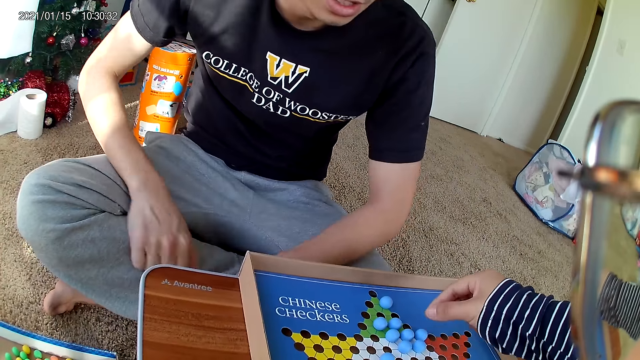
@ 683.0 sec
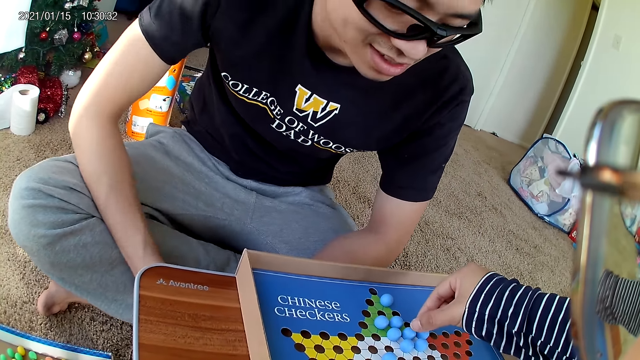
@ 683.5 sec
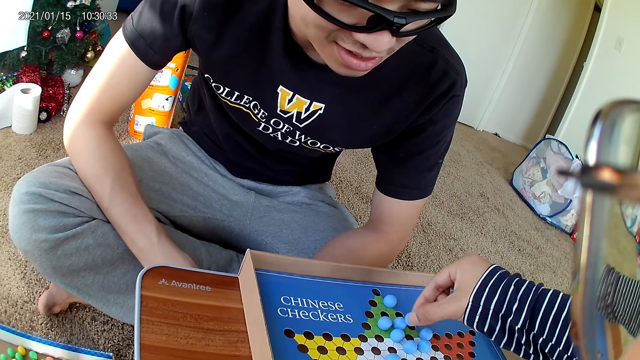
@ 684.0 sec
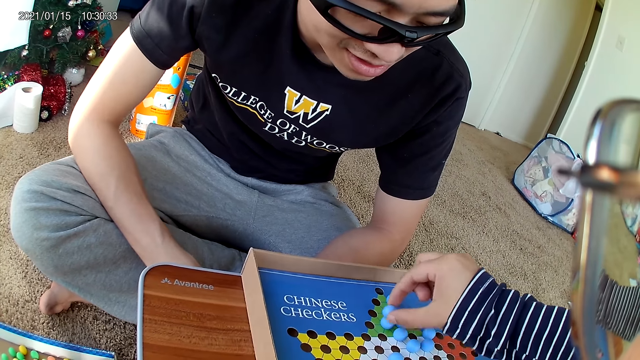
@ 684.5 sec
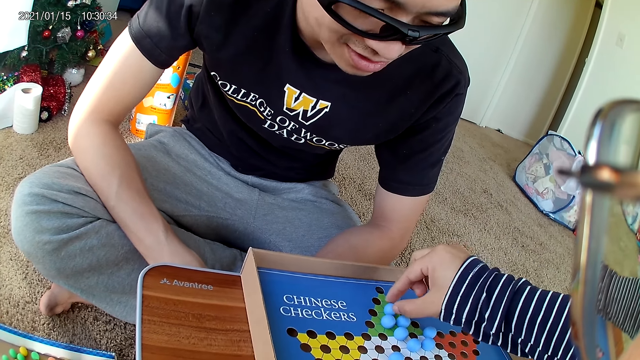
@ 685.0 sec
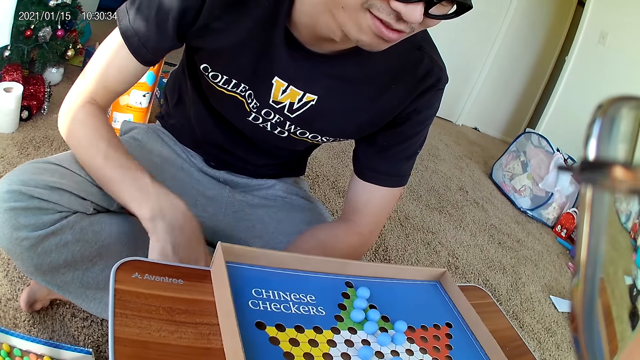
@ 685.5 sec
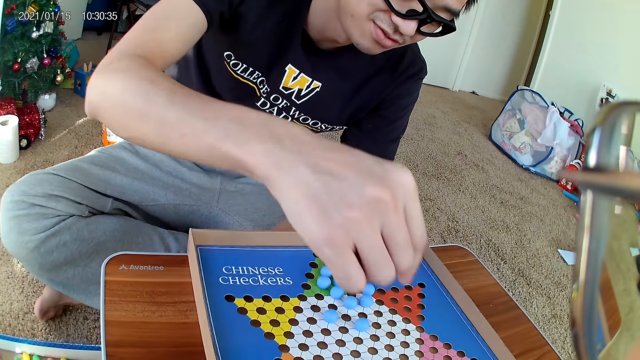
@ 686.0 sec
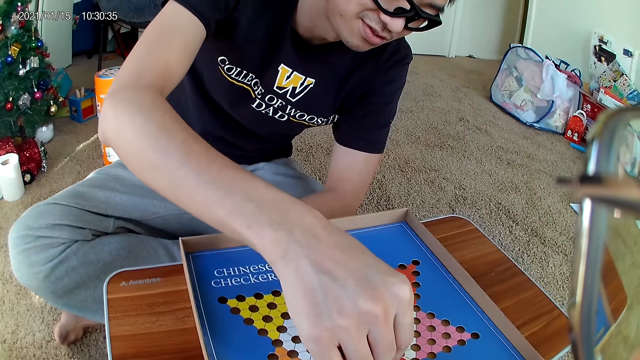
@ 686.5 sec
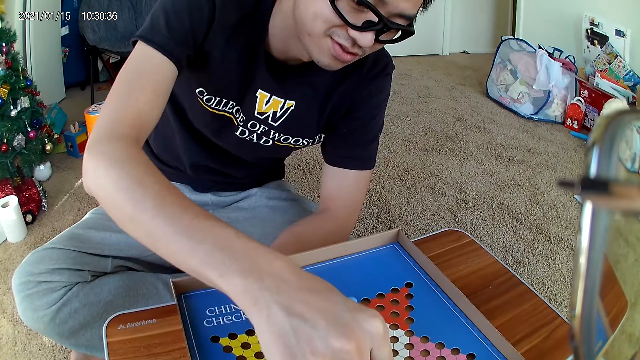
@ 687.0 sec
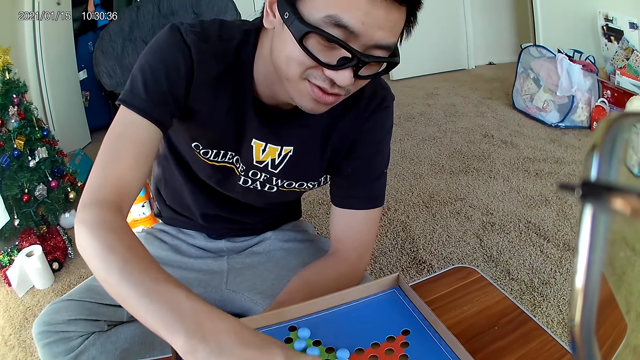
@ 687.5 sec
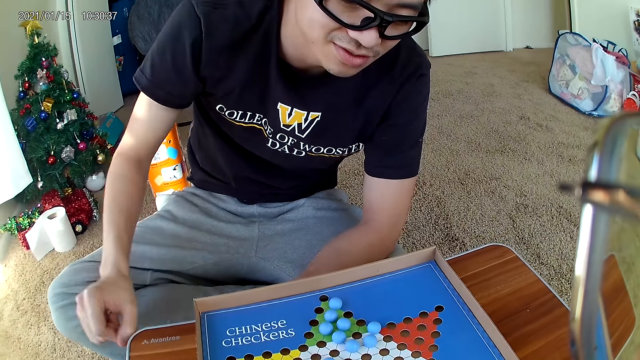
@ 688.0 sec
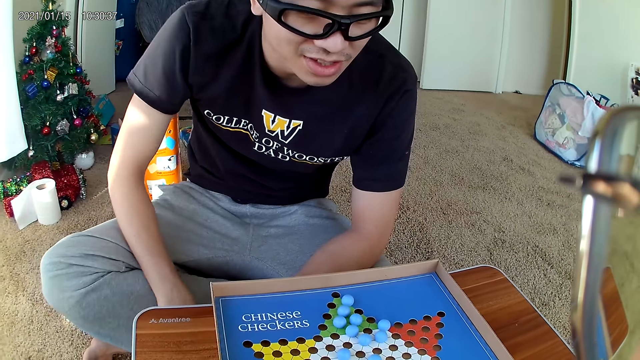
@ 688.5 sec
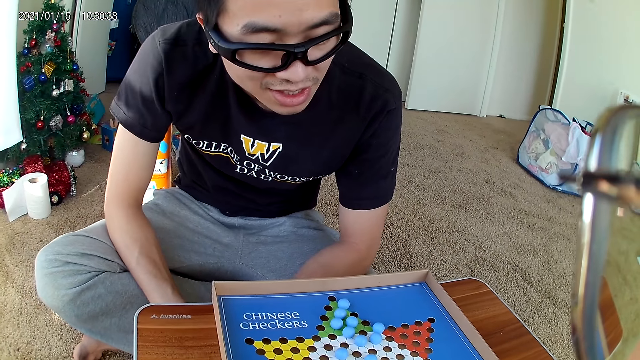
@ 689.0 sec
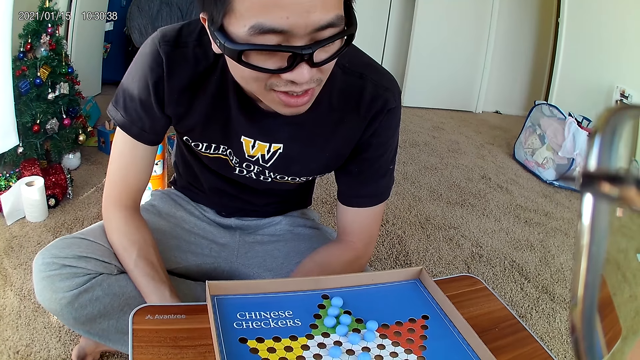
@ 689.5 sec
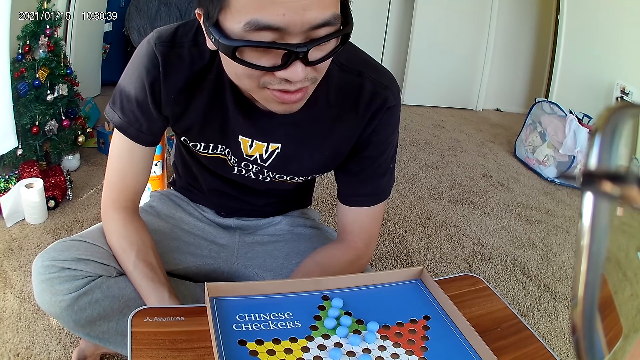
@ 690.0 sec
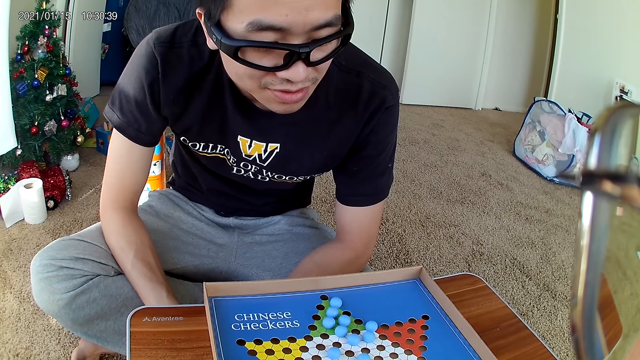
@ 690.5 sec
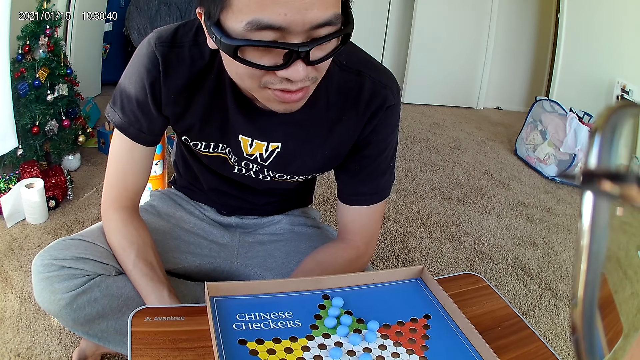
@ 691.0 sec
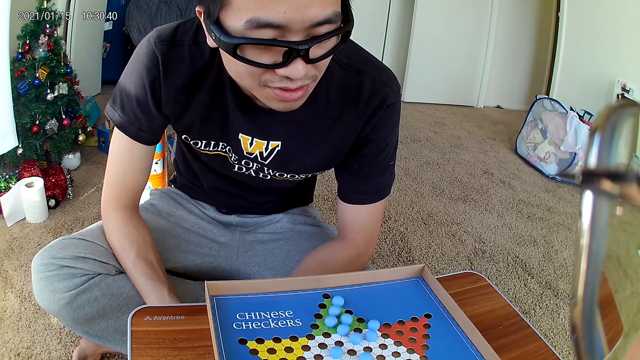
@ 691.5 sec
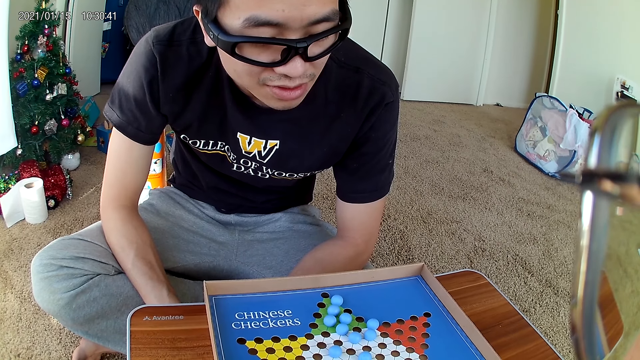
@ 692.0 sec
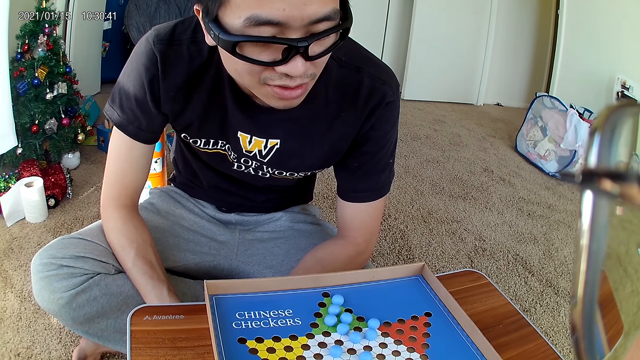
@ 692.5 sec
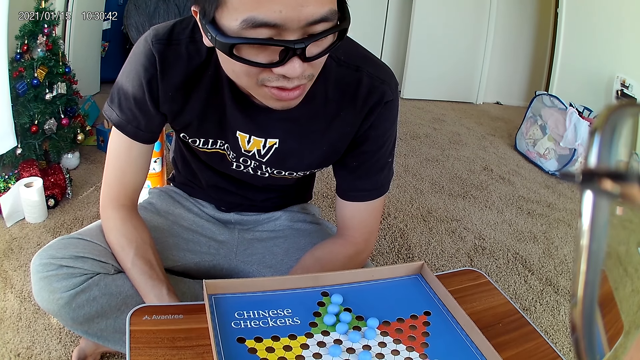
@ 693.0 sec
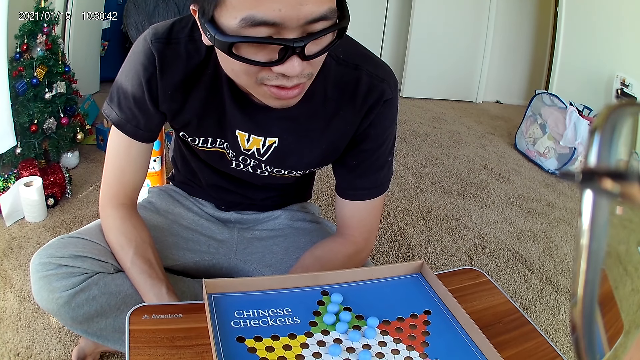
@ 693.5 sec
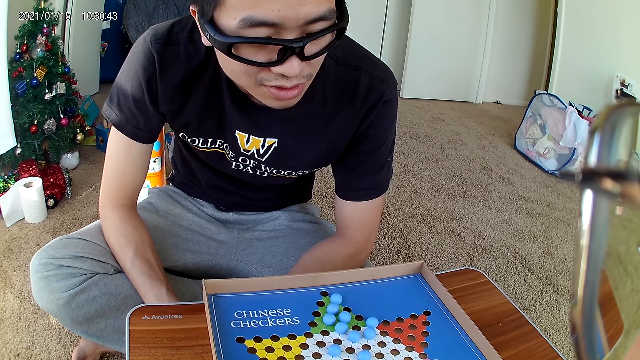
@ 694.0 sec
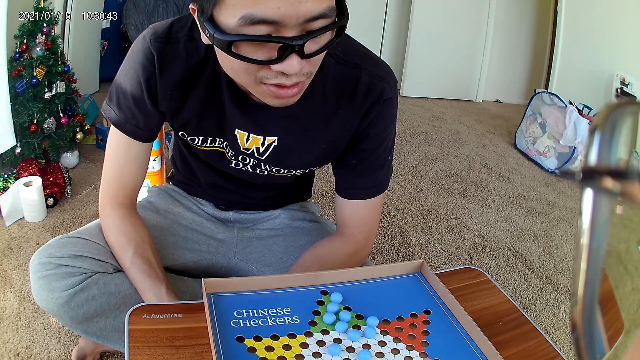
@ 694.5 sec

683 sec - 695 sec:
The camera wearer picks up a marble. They move a blue marble piece on the checkers board to a new position. They drop the marble. The man moves a red marble piece on the checkers board to a new position. The man picks up a marble and drops the marble.

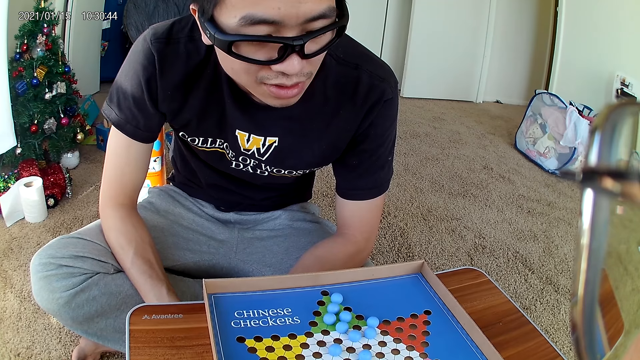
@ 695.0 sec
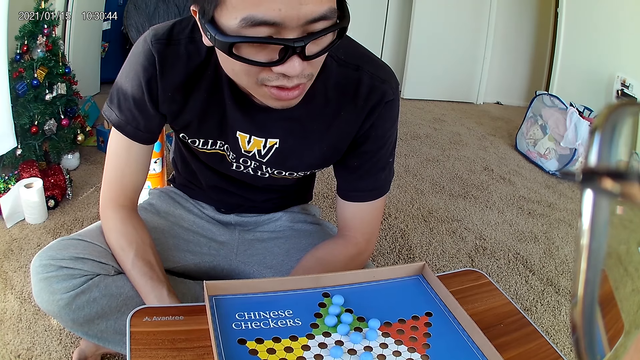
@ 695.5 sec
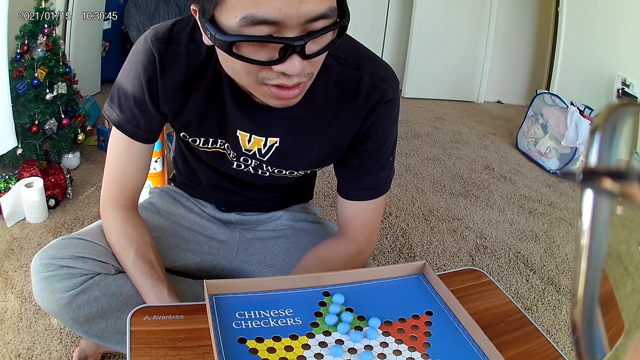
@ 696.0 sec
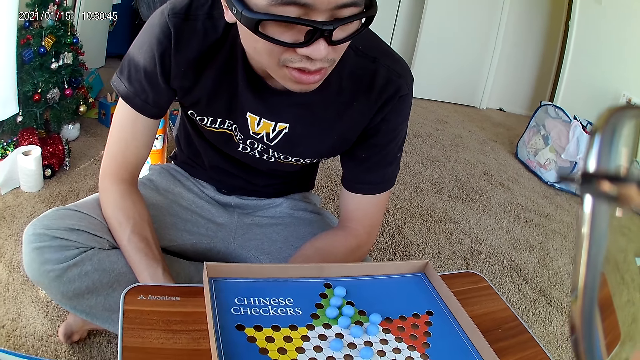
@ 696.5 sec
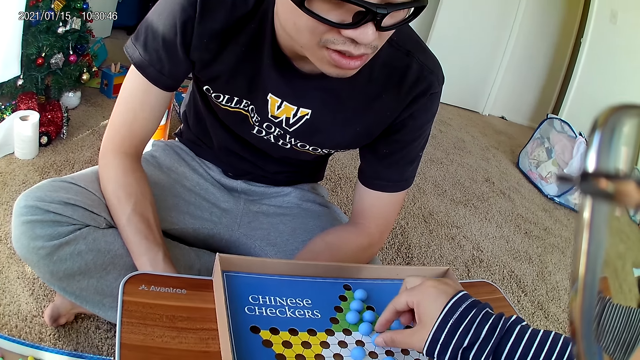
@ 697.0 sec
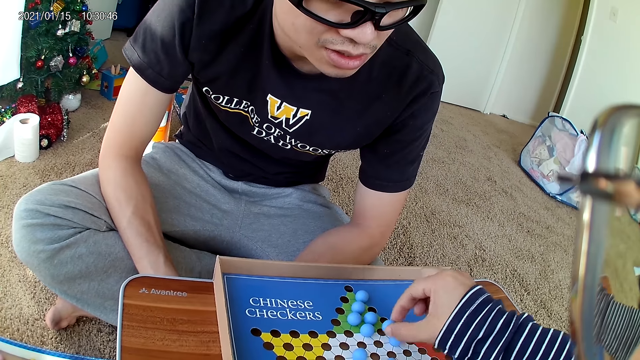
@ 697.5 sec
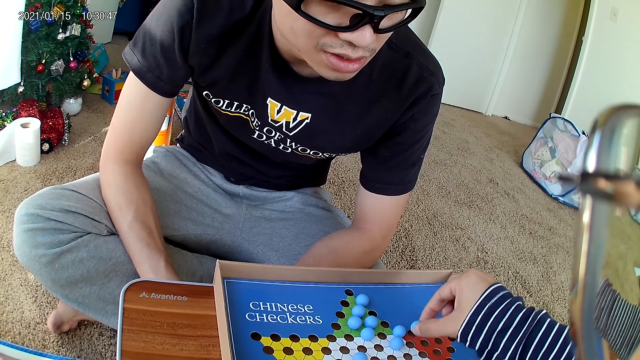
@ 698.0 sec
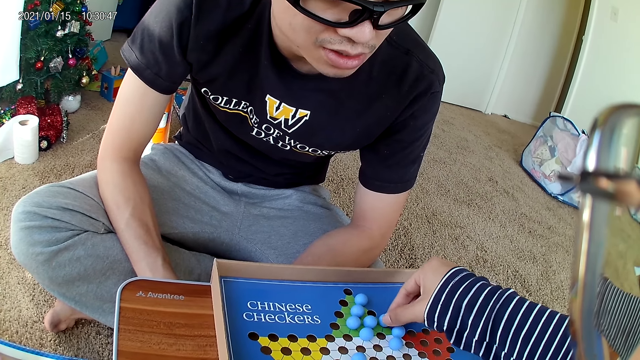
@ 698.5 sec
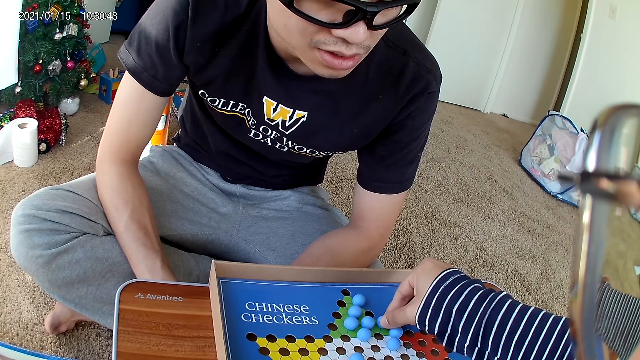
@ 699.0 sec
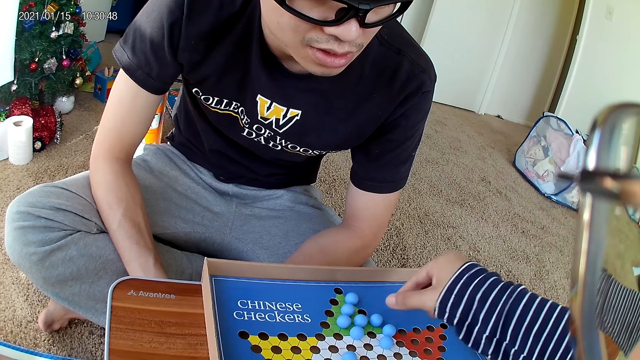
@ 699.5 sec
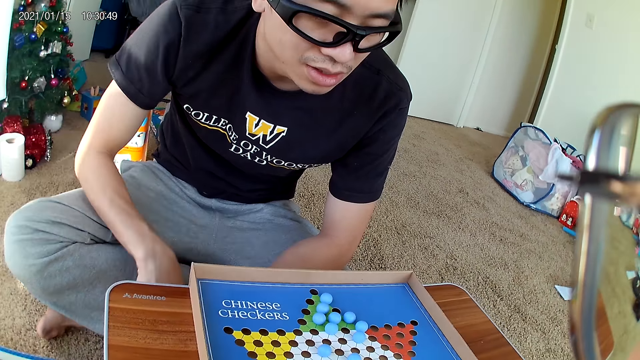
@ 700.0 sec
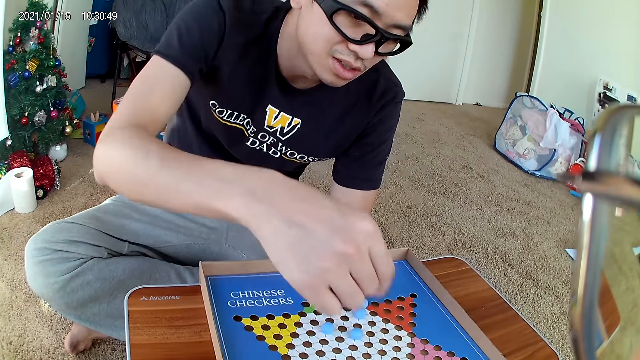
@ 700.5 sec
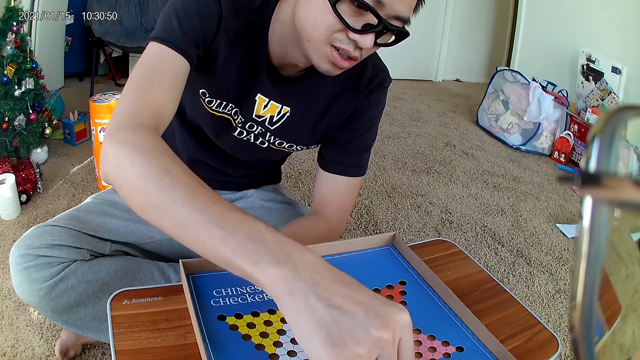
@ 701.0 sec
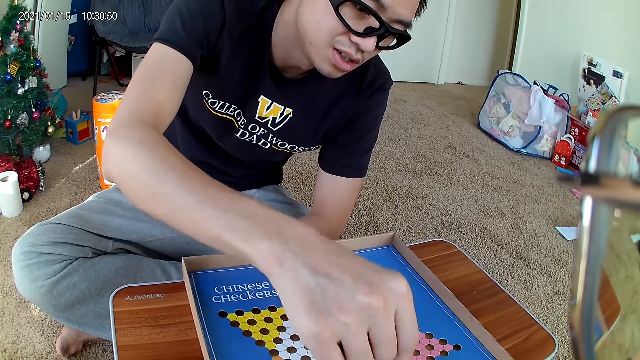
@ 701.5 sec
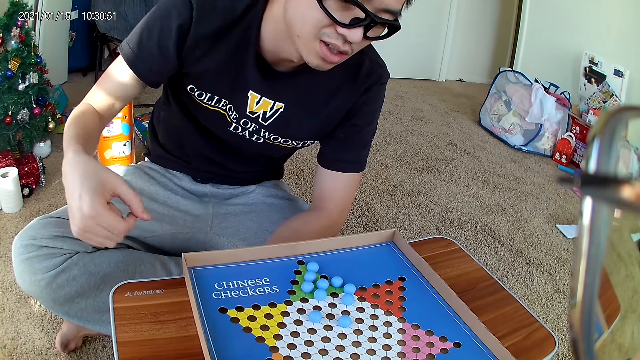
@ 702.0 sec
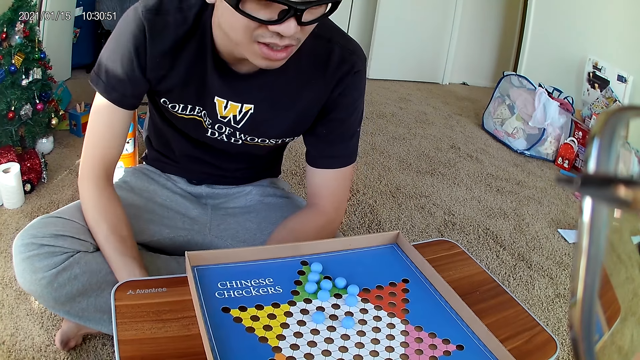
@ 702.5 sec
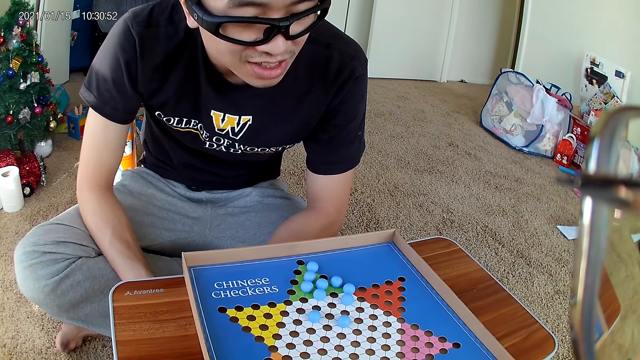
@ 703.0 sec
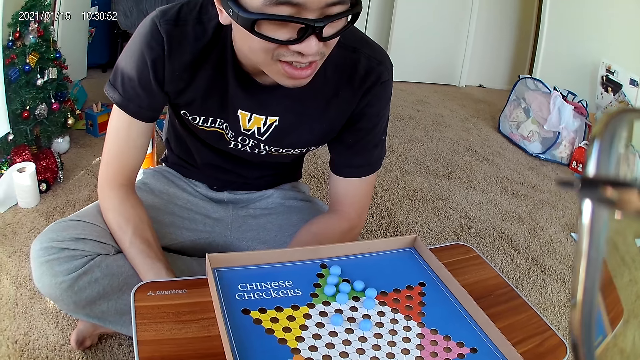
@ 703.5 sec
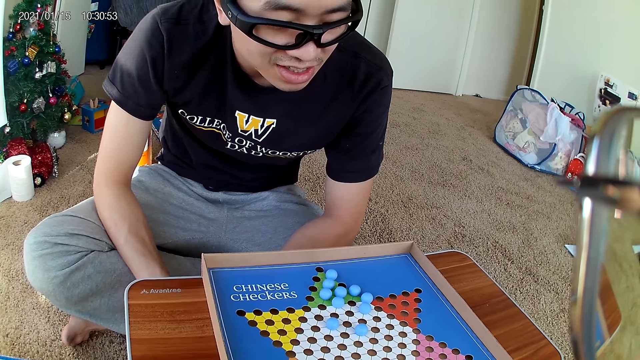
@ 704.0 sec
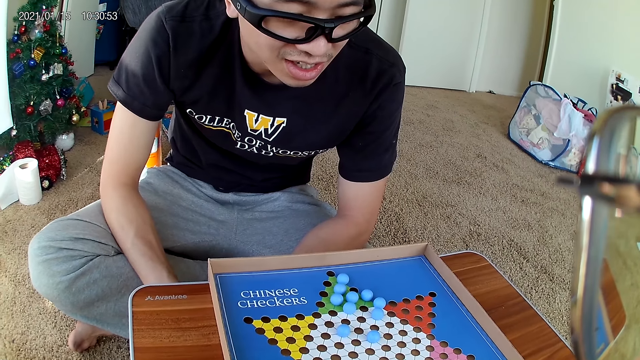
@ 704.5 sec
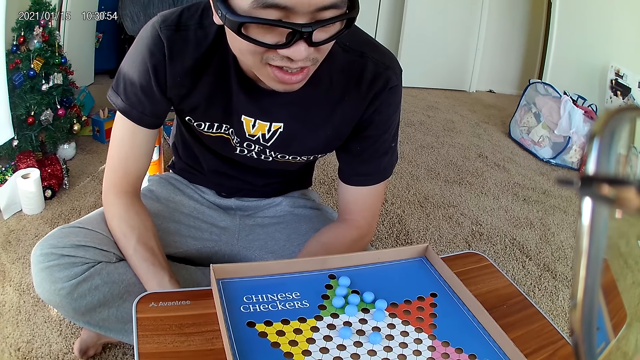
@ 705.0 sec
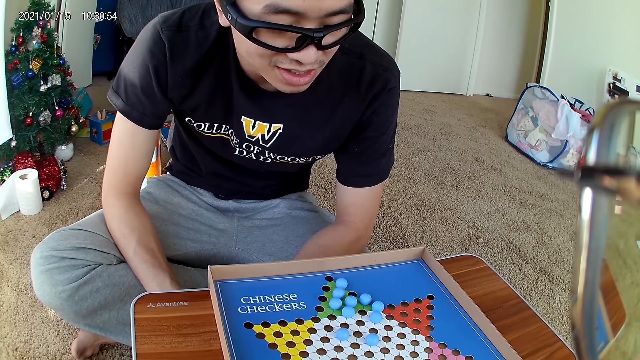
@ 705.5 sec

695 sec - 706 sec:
The camera wearer moves a blue marble piece on the checkers board to a new position. They pick up a marble and drop the marble. The man moves a red marble piece on the checkers board to a new position. The man picks up a marble and drops the marble.
